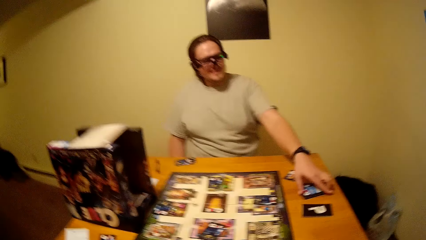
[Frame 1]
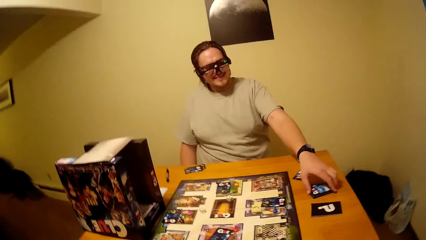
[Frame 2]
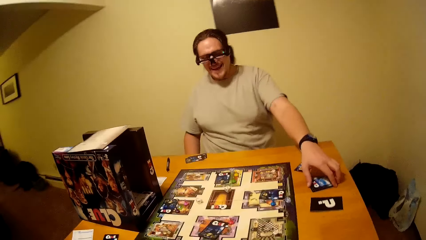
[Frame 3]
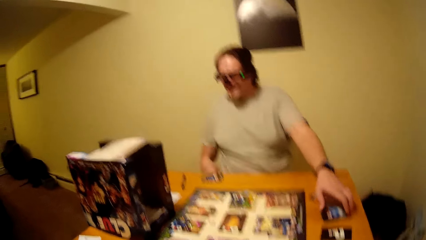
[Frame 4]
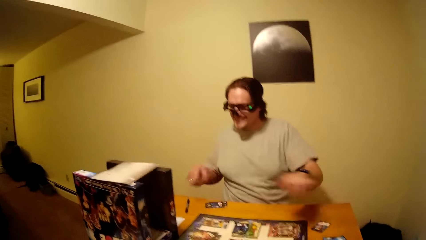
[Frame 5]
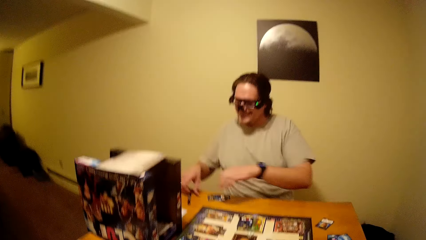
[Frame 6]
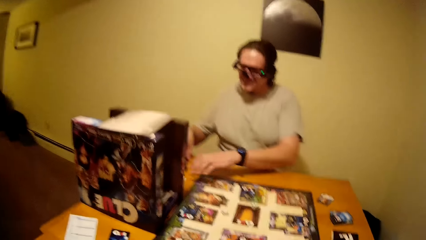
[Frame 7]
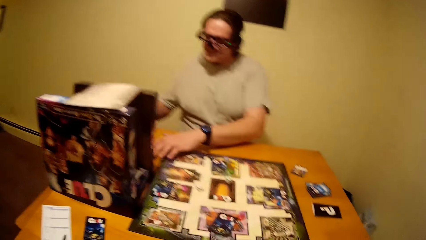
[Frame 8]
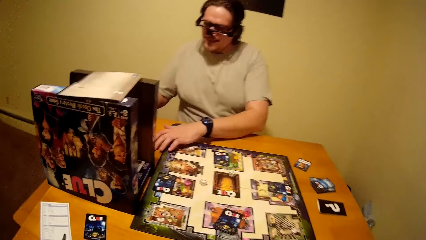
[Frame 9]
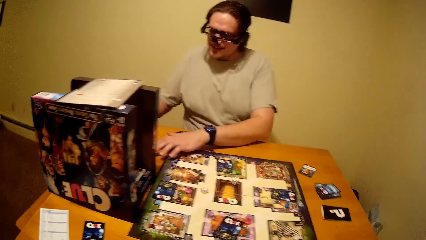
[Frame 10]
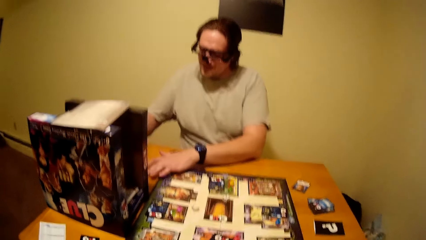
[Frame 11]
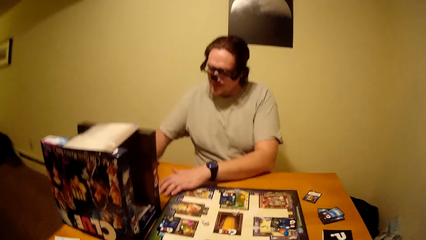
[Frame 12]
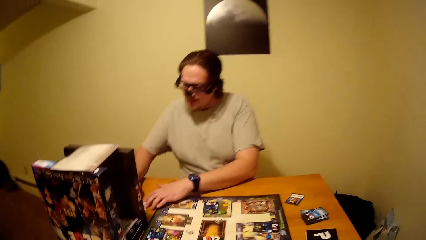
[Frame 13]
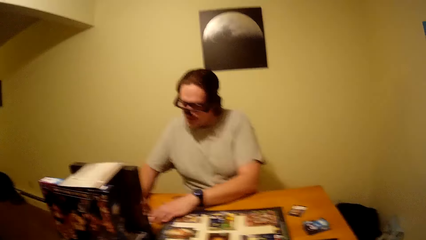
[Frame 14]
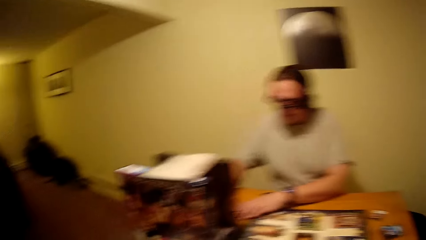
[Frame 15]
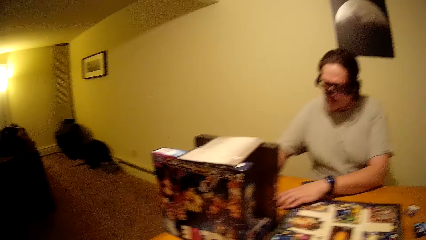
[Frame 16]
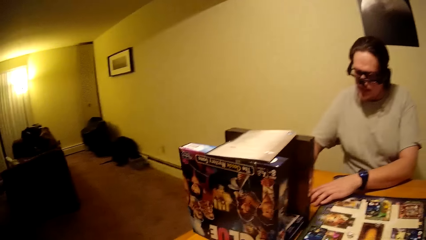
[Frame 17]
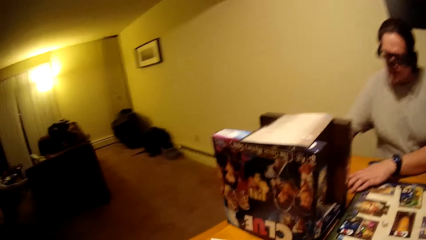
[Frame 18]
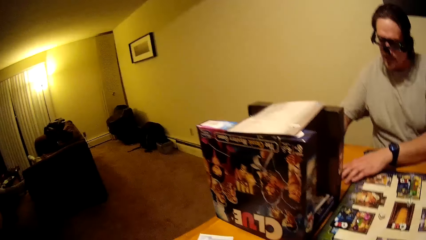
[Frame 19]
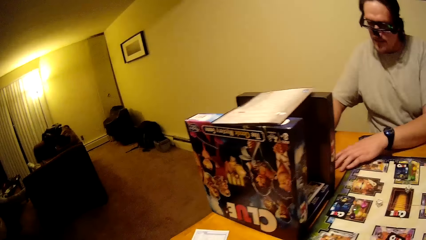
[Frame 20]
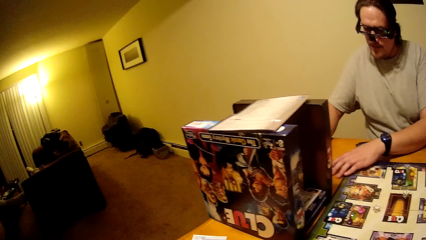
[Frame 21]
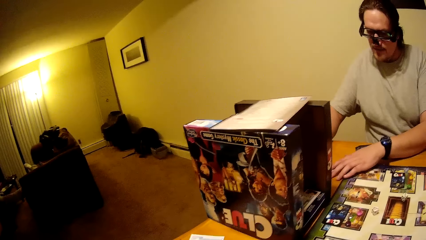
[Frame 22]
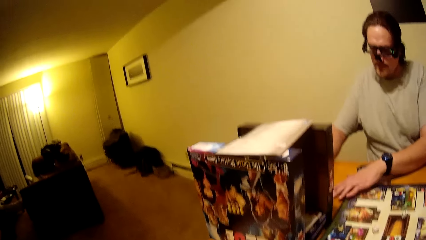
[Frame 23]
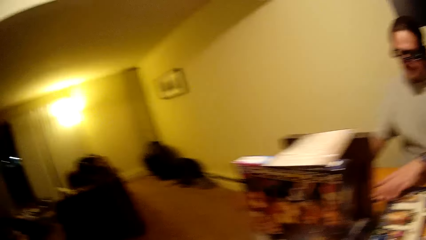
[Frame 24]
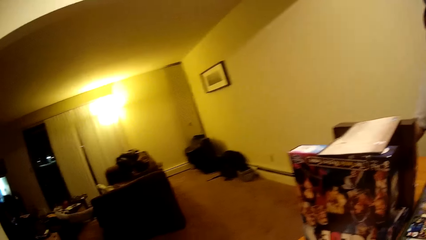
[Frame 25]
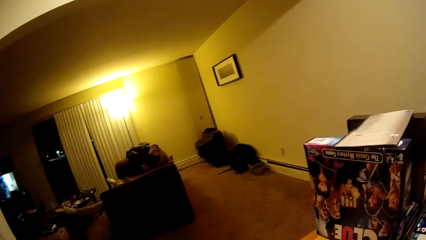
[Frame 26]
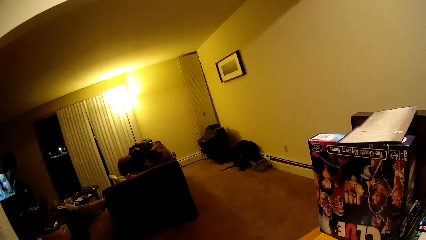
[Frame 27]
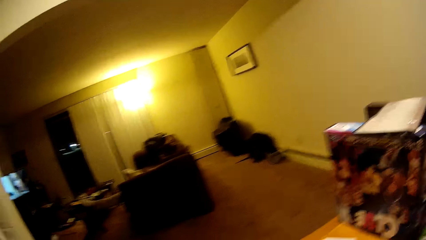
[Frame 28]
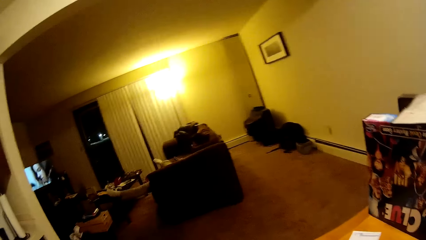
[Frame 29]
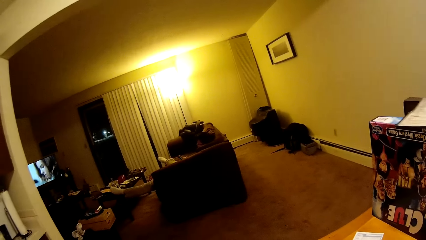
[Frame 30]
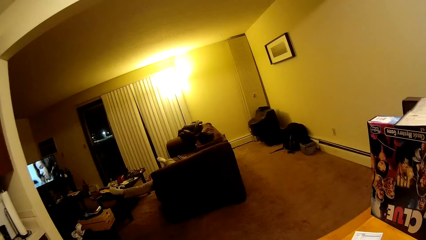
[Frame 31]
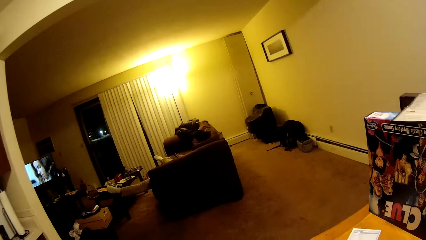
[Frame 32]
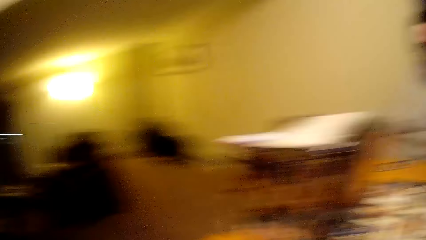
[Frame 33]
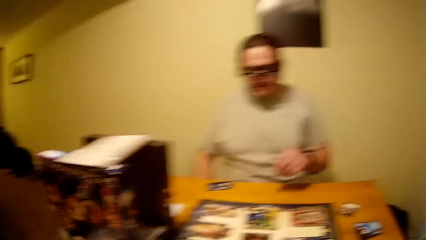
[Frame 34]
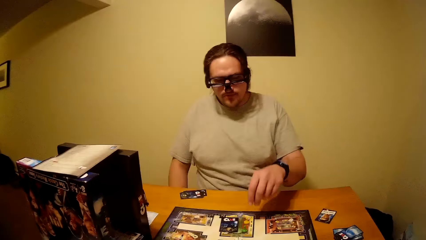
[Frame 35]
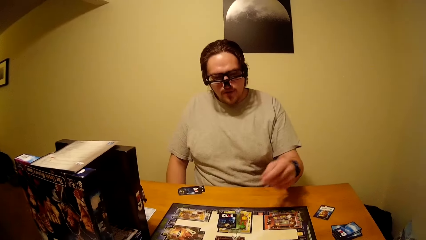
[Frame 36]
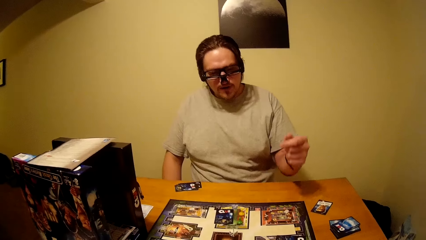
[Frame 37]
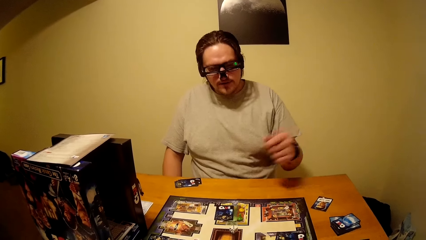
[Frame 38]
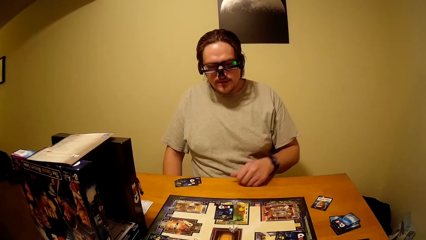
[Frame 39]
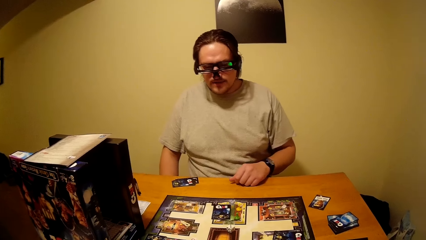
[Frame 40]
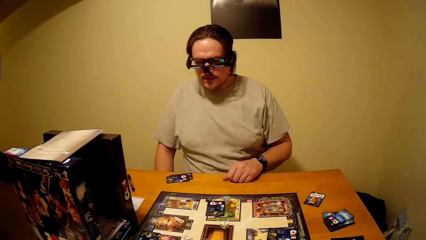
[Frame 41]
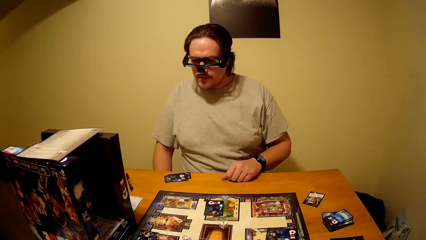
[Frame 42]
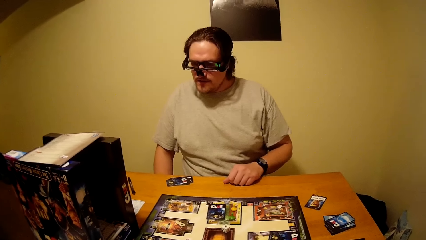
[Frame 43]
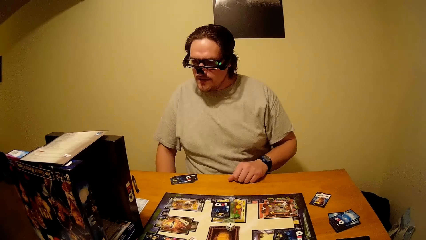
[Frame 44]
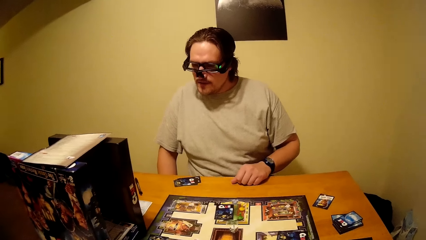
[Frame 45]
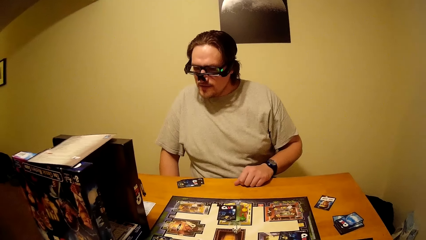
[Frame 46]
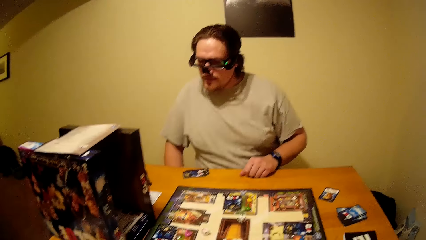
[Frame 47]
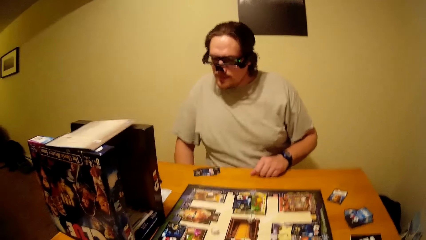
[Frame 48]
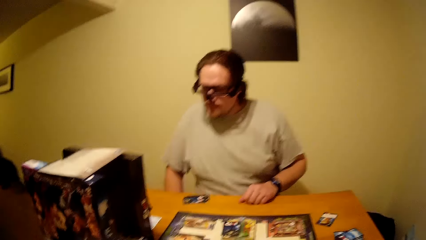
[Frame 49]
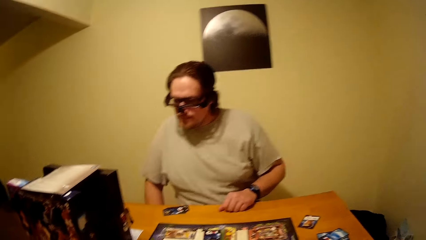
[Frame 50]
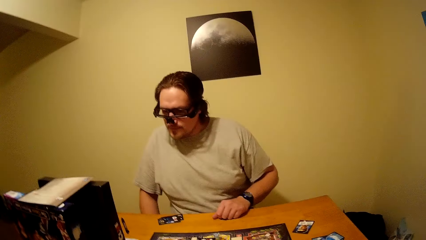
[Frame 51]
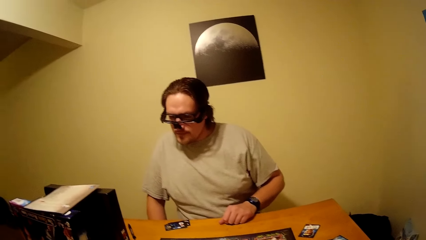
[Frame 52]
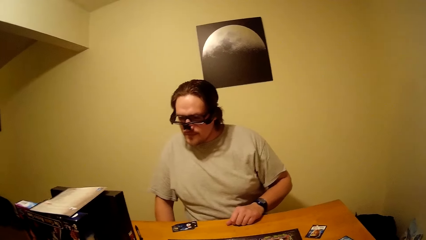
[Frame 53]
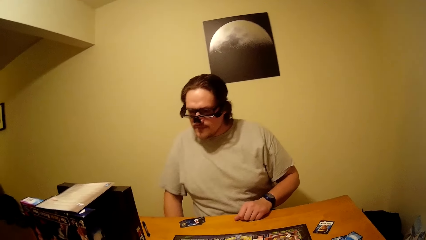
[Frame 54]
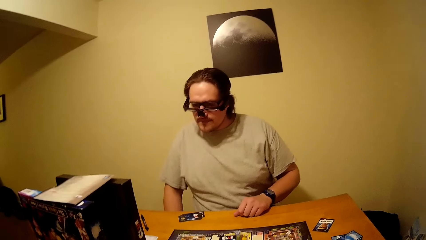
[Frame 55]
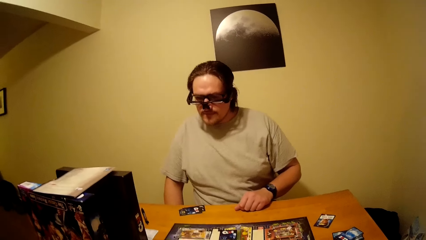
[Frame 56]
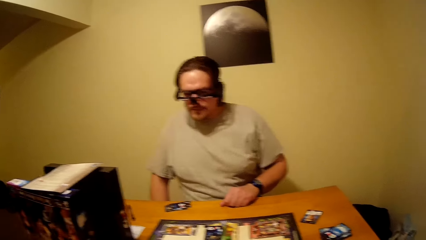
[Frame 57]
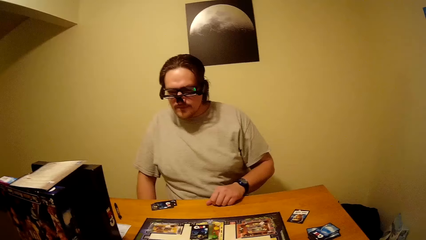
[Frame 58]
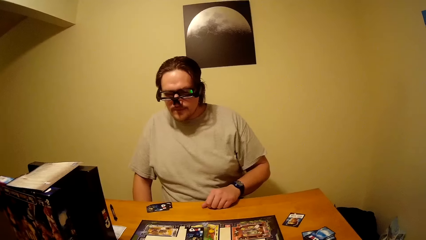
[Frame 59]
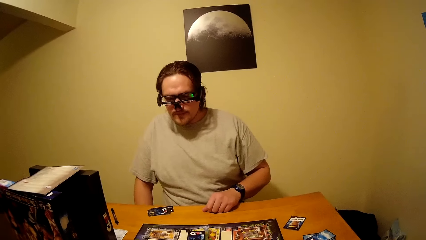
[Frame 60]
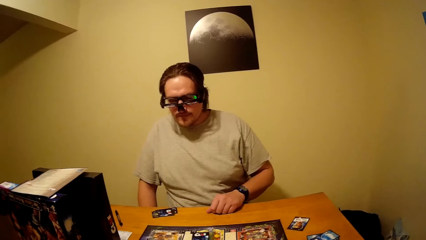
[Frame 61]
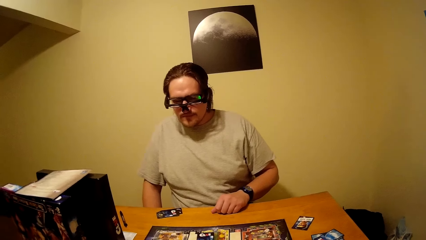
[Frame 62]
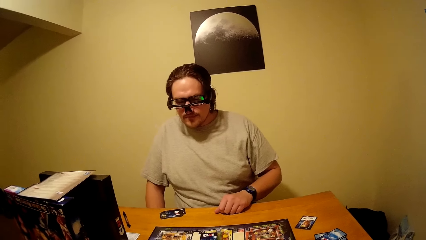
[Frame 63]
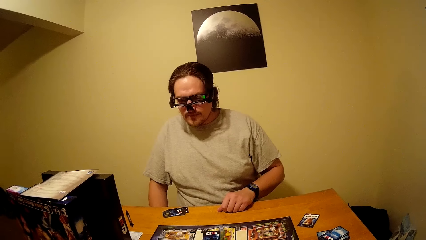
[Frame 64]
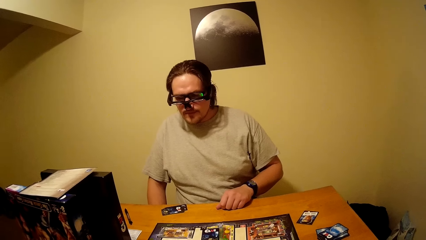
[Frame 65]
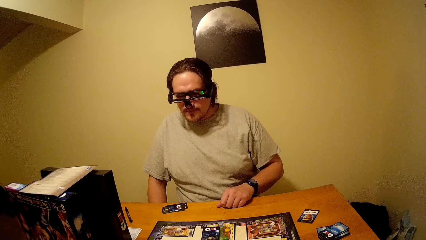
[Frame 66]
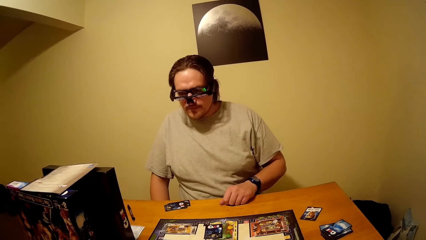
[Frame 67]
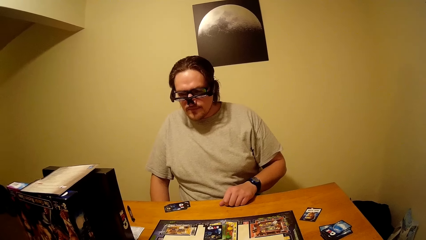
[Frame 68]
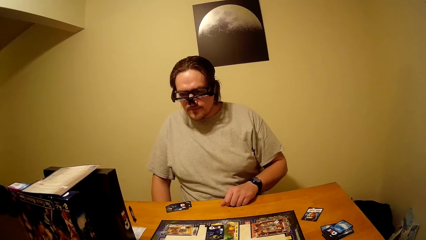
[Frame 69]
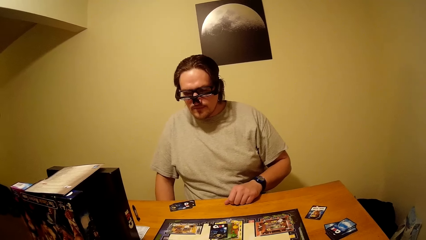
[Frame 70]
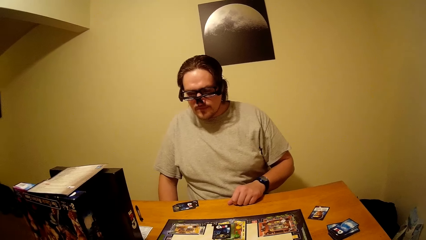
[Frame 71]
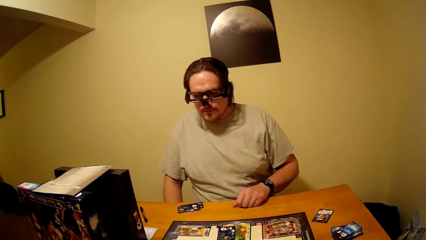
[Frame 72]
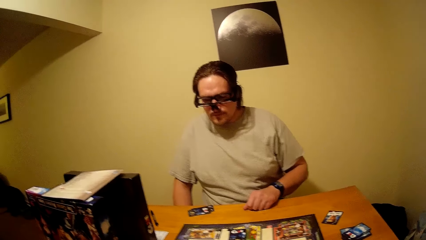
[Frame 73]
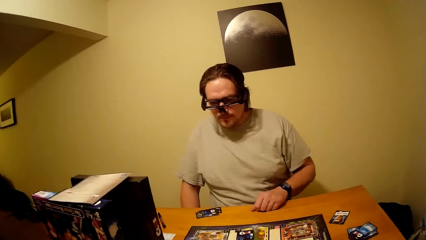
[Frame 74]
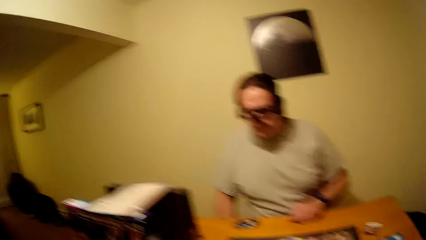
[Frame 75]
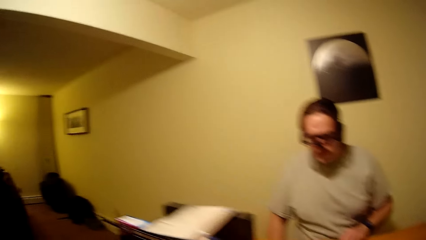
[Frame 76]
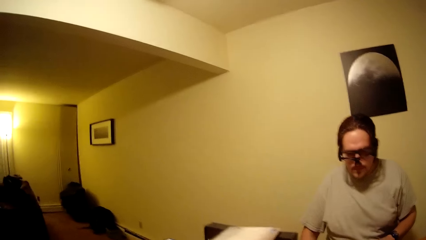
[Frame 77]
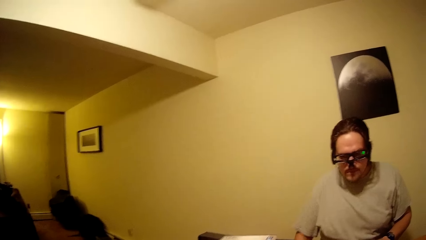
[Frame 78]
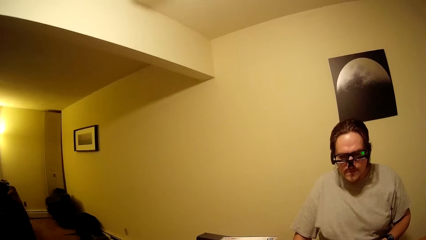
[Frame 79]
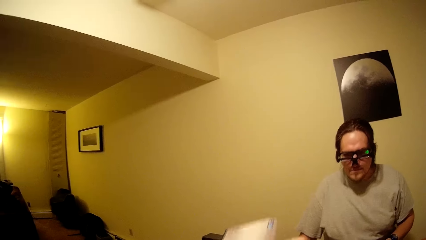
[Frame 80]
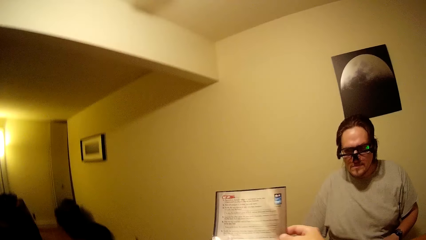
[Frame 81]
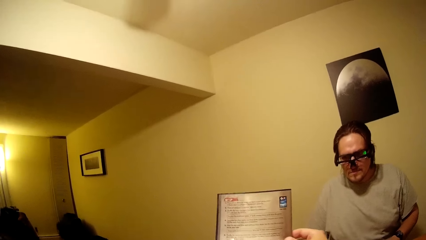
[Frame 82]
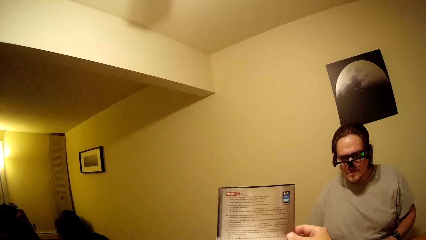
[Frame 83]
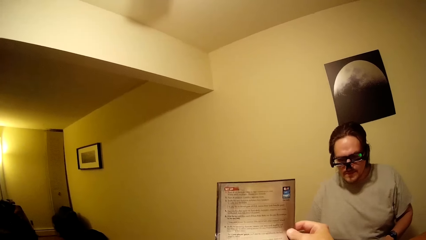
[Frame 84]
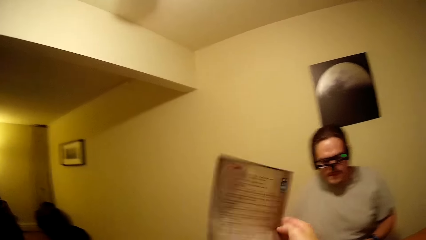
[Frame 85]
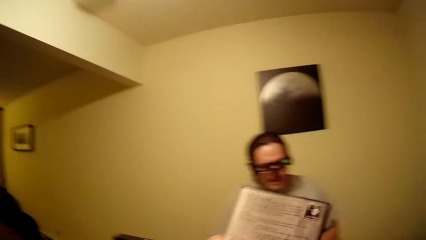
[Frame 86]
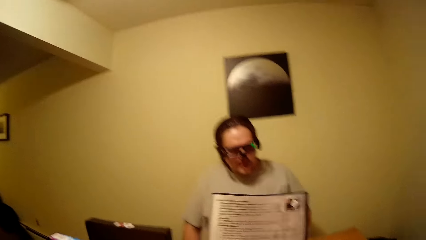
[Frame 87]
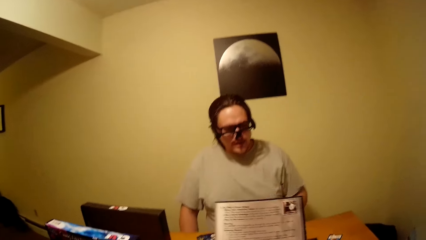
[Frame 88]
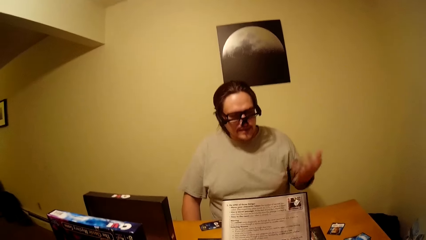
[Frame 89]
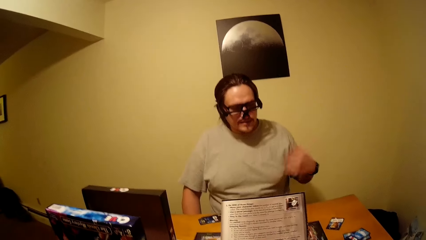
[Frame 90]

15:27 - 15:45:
A man drops the cards on the table. The man writes on the paper as he converses with the camera wearer. The camera wearer looks around the house. The man looks at the clue board. The camera wearer raises the paper up. They check the brochure closely.
